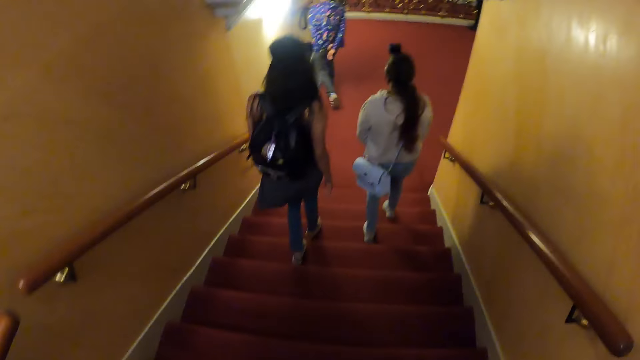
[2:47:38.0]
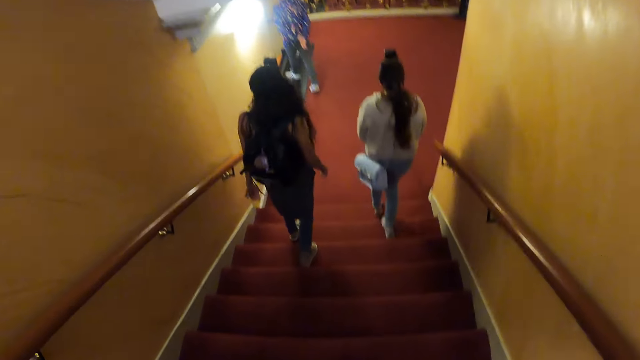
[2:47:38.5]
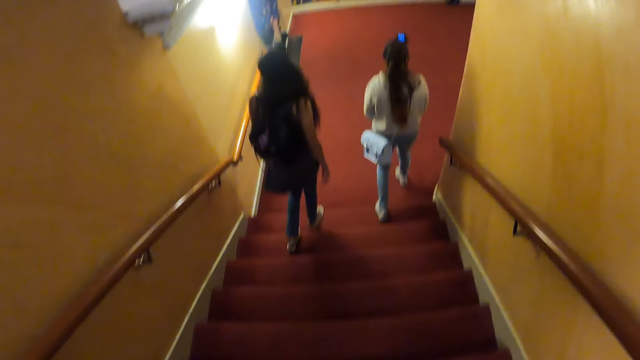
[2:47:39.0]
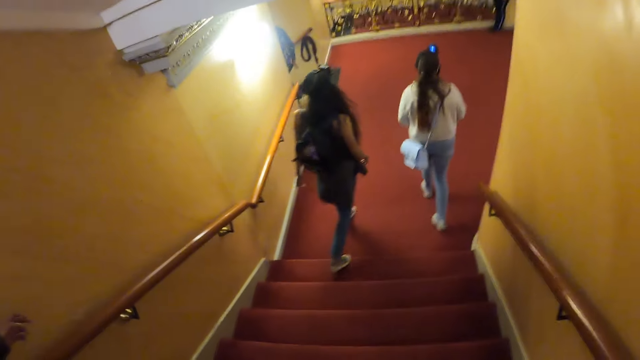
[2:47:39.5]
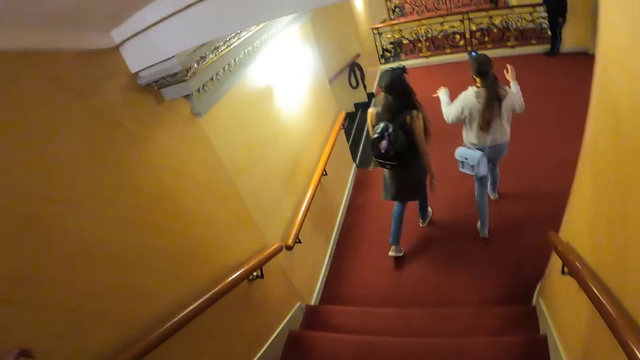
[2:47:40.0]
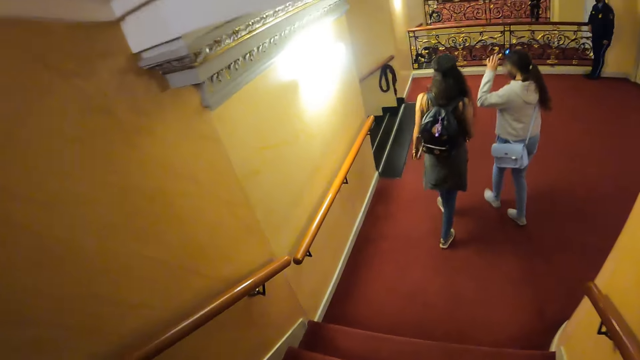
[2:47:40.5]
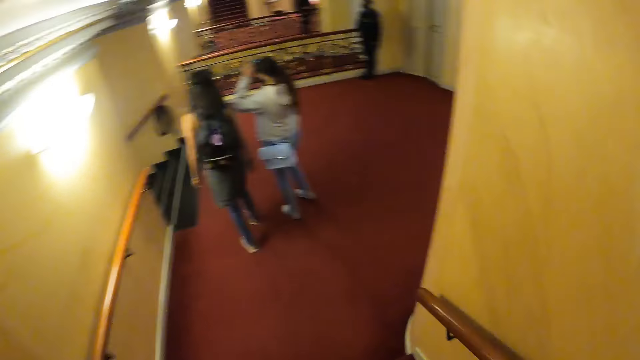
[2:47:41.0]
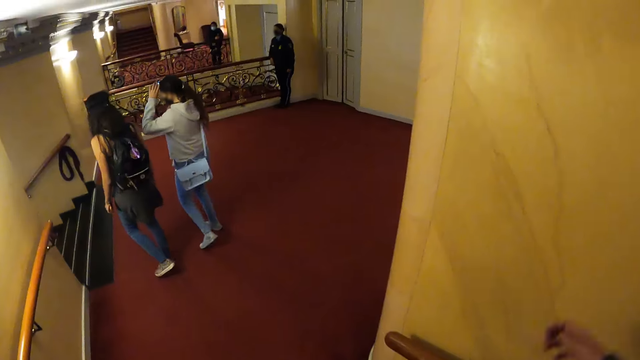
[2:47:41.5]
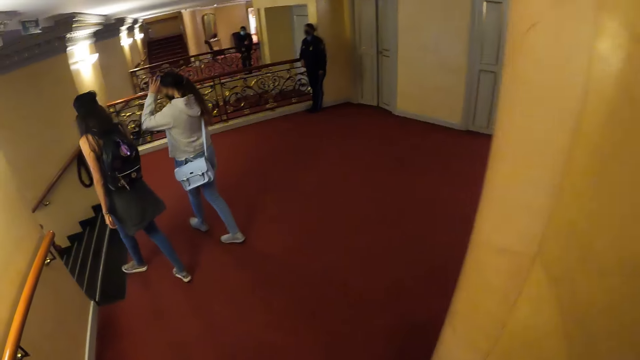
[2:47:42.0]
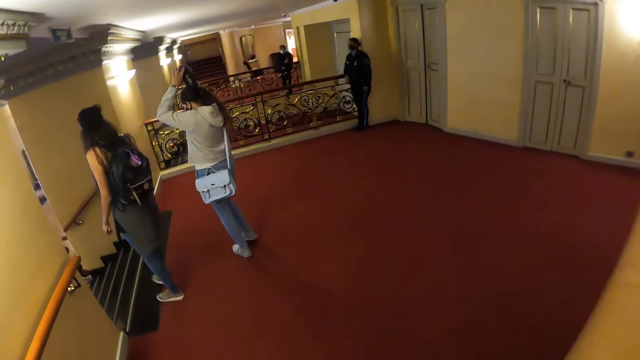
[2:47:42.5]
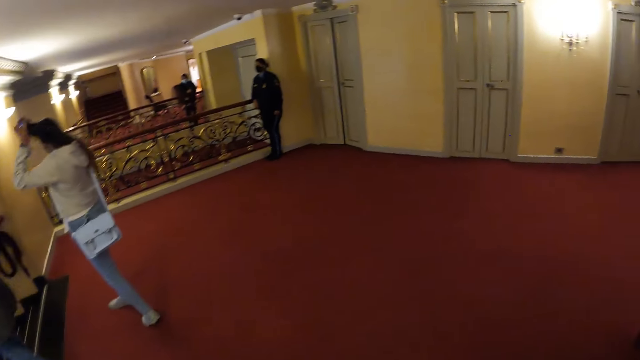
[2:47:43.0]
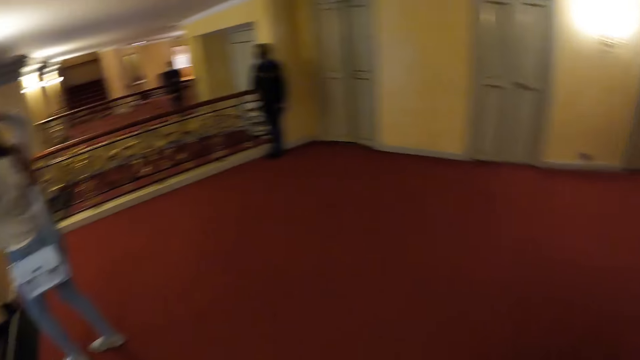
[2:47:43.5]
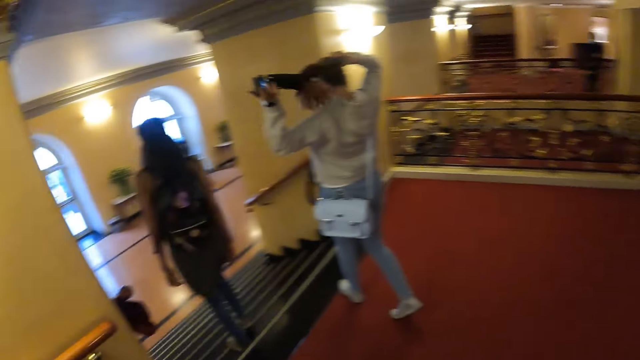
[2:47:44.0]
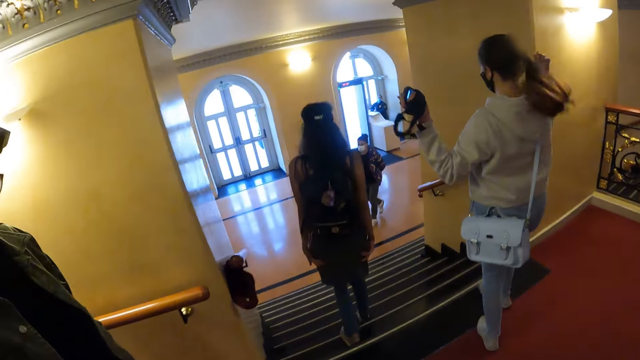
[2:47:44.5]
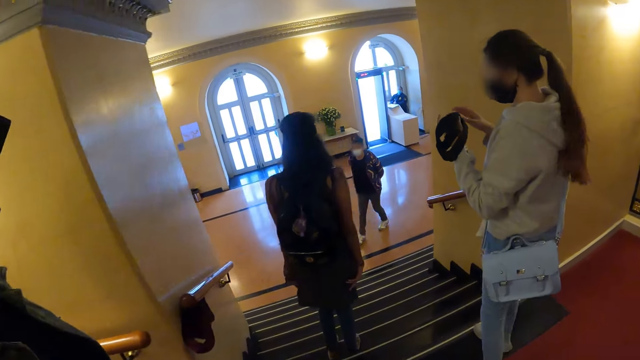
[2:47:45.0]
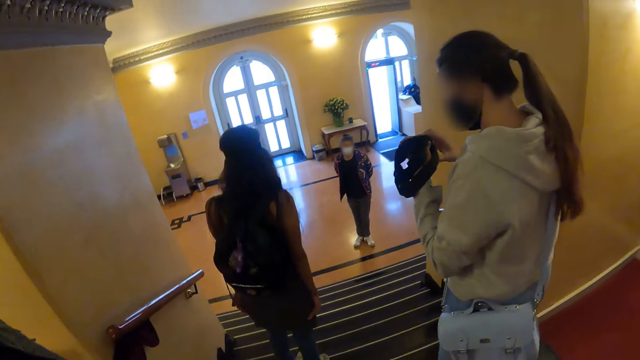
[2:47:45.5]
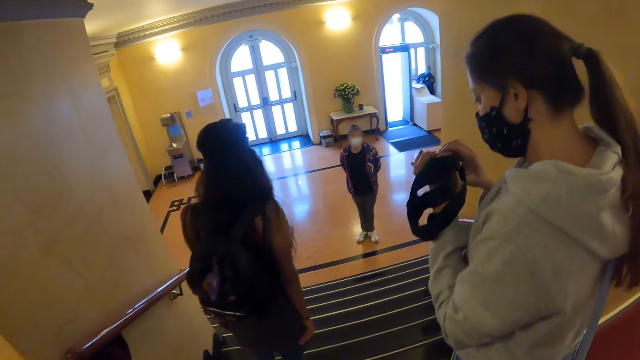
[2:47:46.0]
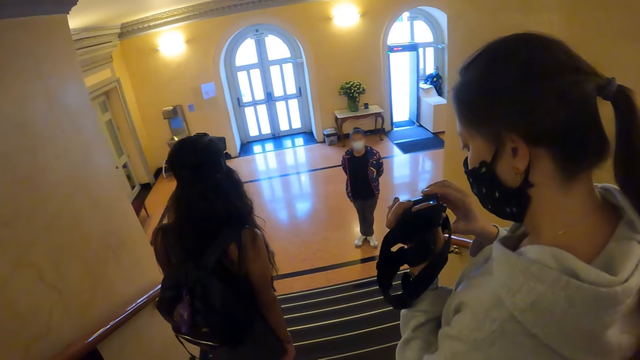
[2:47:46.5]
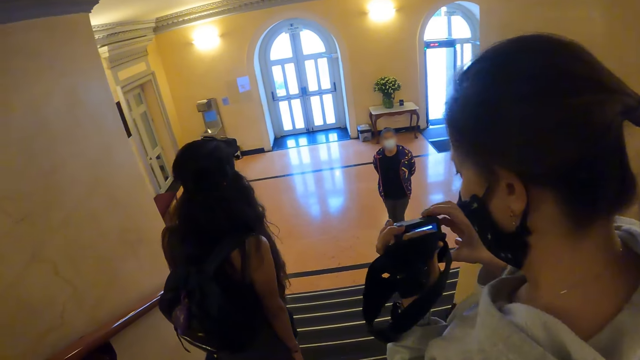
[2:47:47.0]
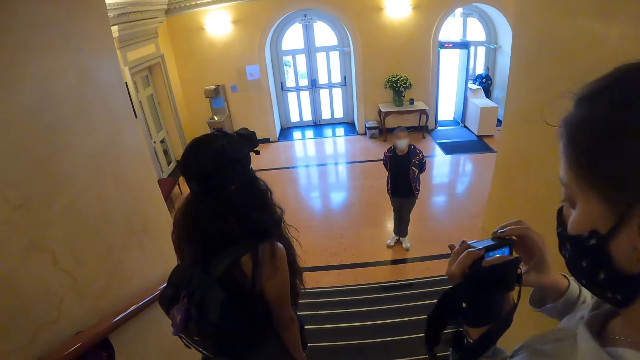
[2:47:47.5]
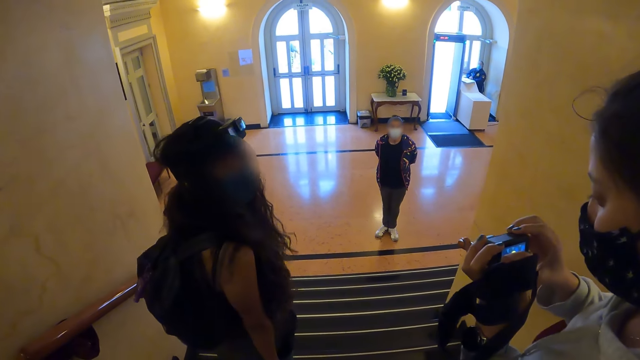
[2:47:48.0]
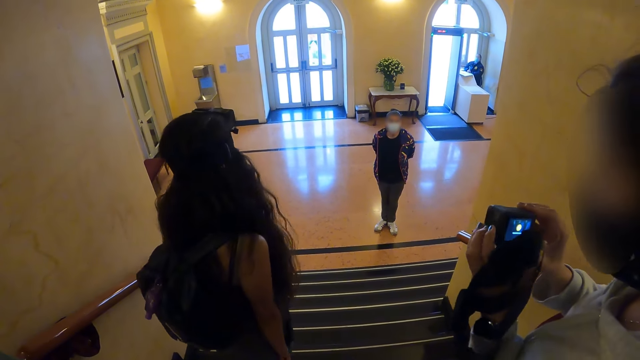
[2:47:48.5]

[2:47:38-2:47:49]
The camera wearer looks around the building. They stand.

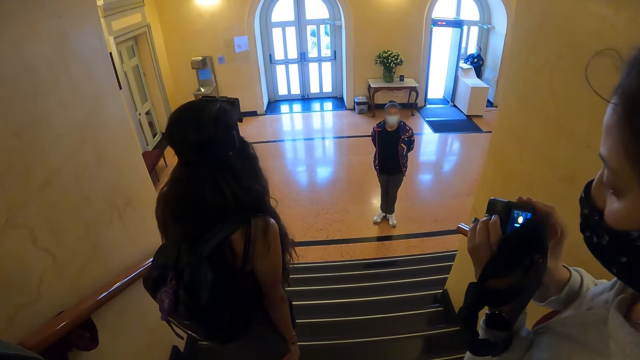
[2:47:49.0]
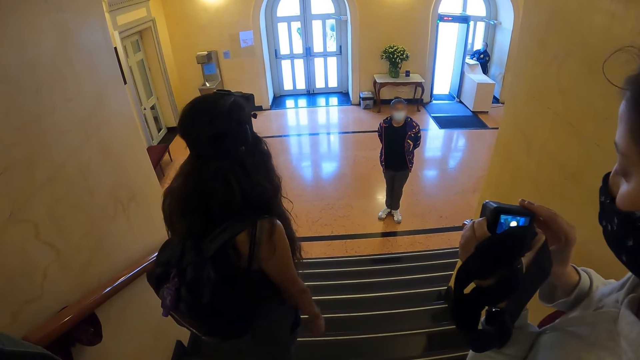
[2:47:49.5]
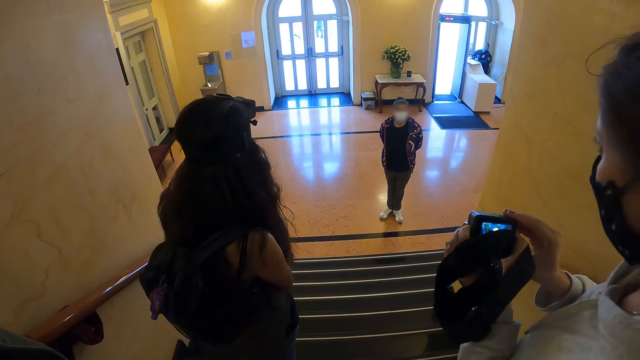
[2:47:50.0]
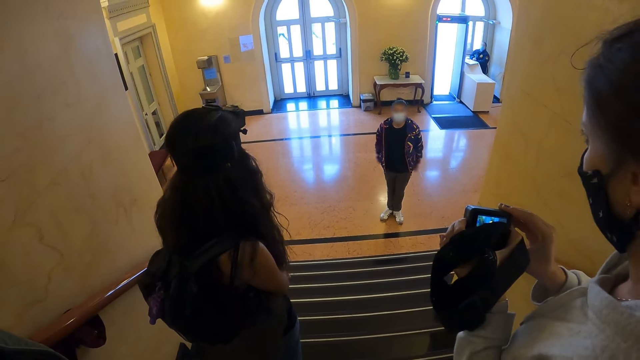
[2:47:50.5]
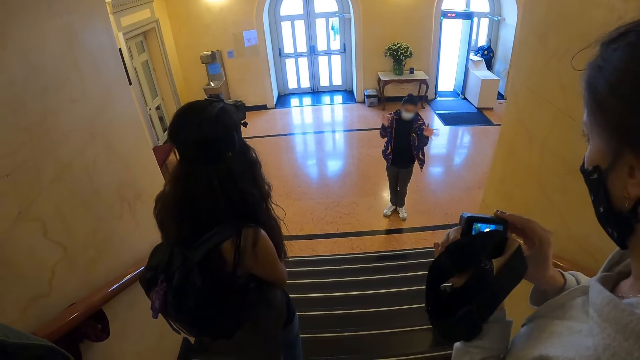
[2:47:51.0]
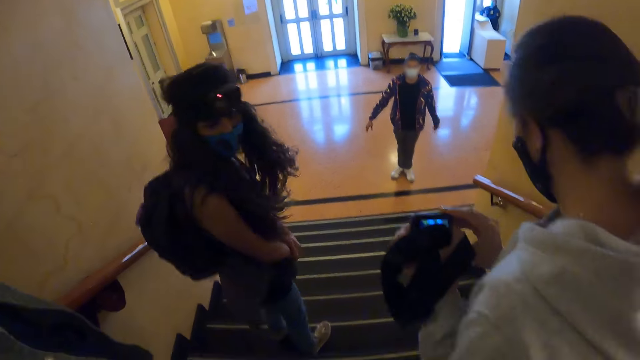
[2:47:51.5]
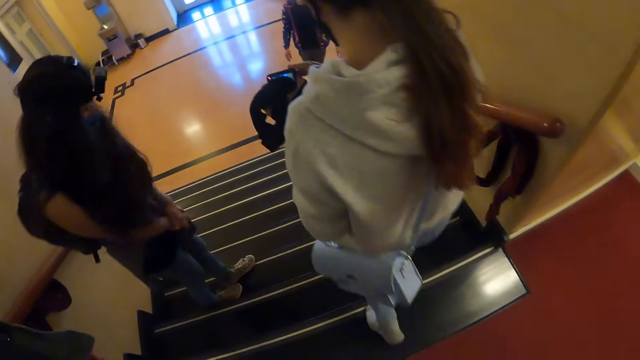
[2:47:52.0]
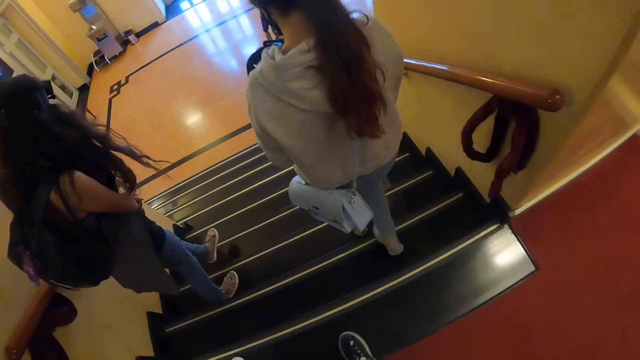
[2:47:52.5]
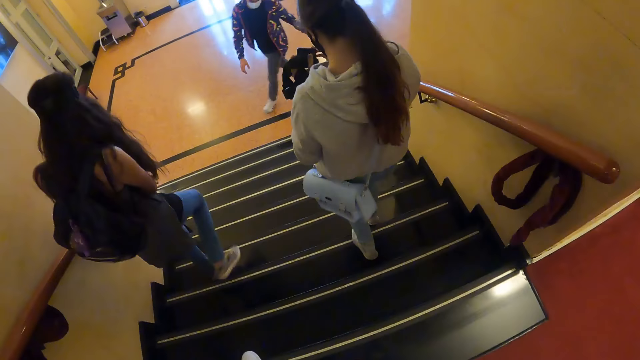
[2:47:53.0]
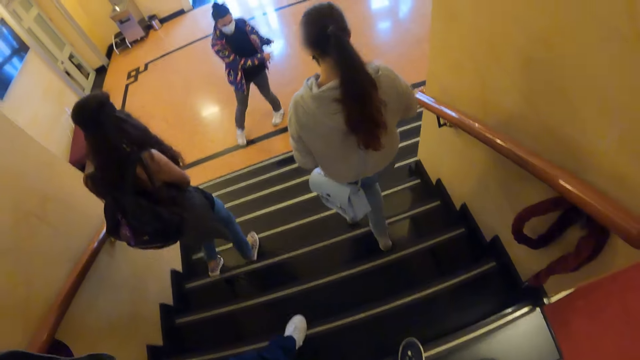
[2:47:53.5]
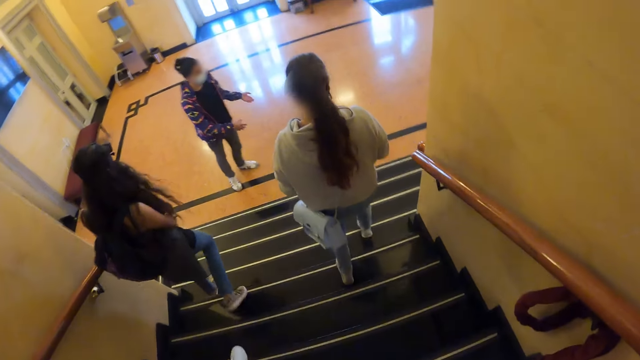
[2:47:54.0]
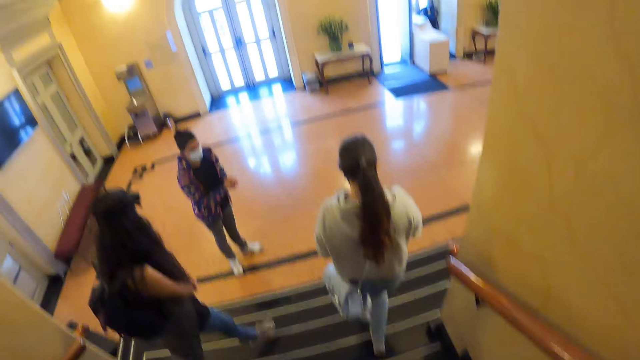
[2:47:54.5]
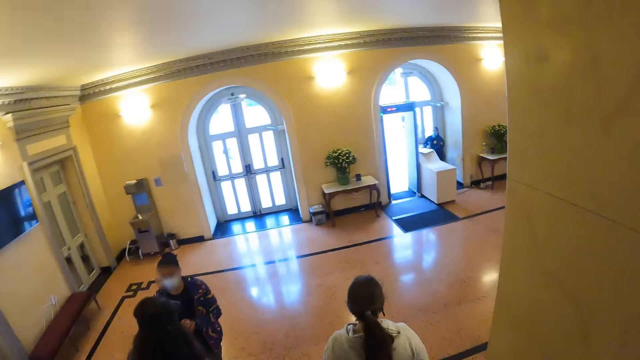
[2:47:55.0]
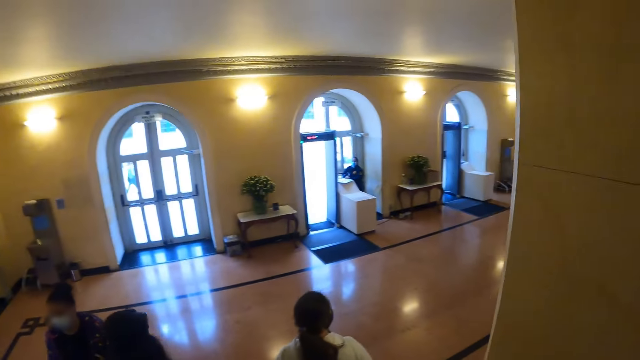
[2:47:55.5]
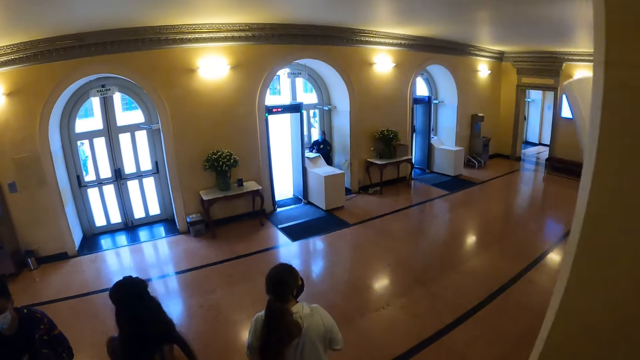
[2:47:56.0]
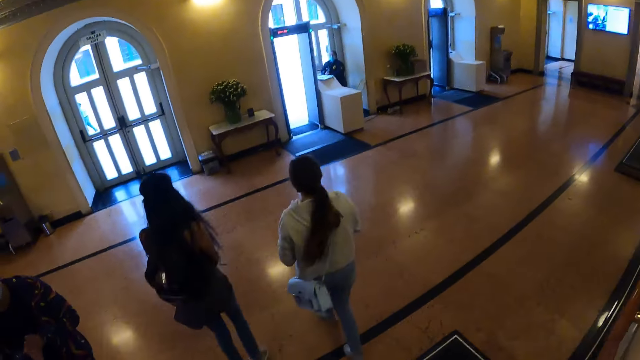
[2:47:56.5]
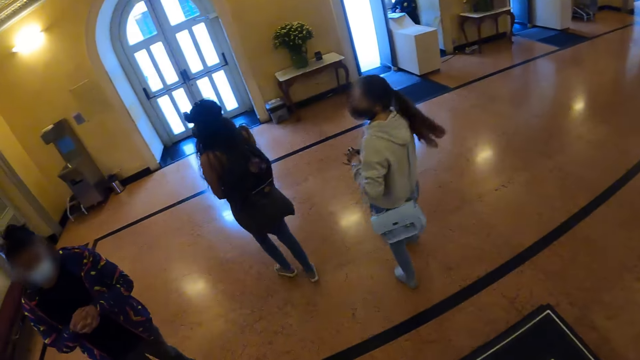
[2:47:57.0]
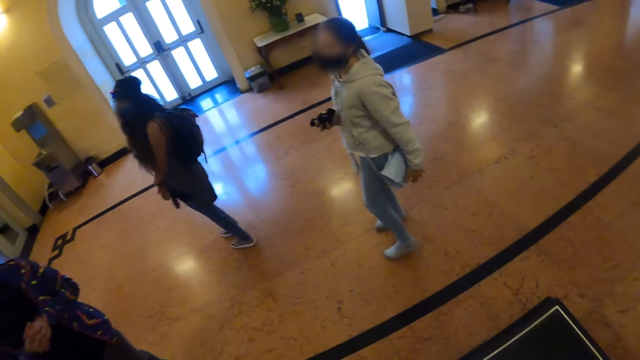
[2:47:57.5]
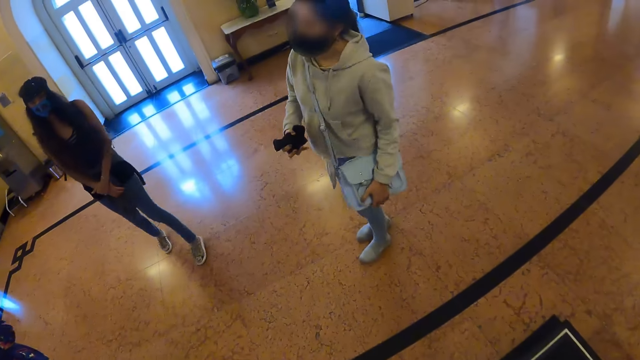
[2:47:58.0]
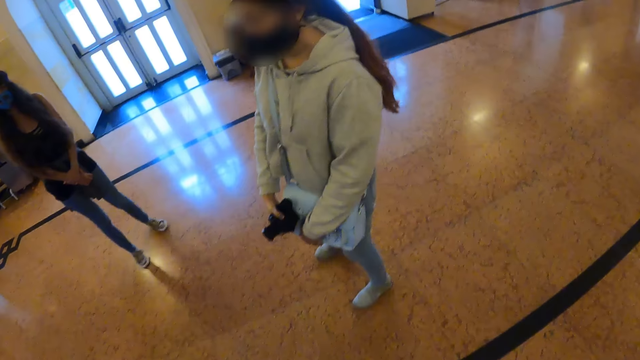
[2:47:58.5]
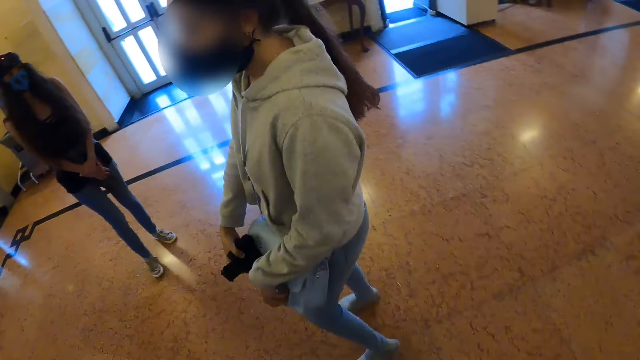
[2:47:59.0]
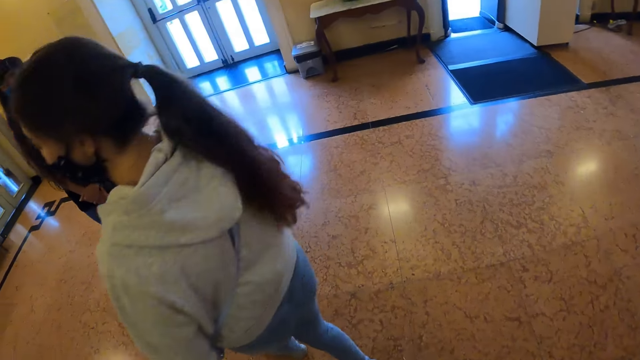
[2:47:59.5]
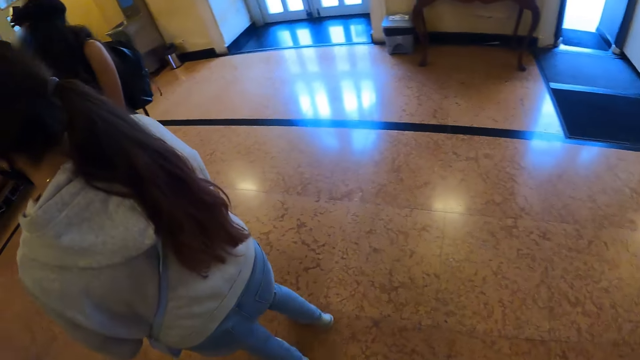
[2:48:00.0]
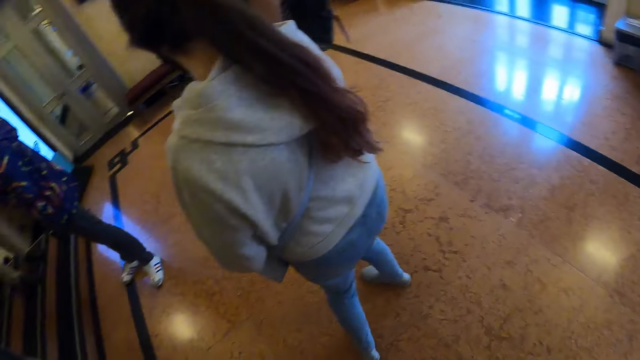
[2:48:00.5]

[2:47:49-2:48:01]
The camera wearer interacts with a person. They stand by the staircase. They walk down the stairs. They stand by the building entrance.
